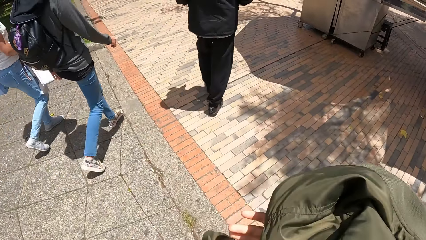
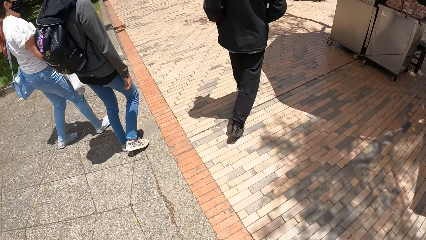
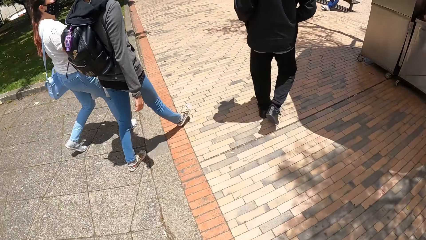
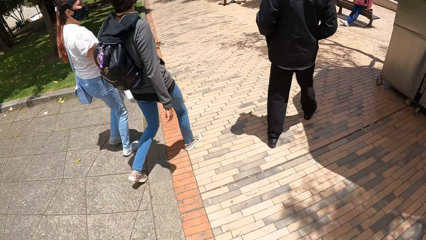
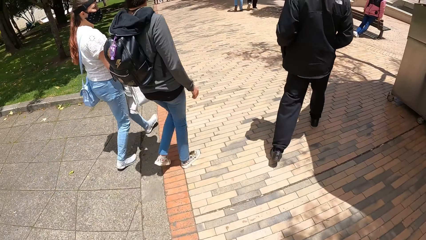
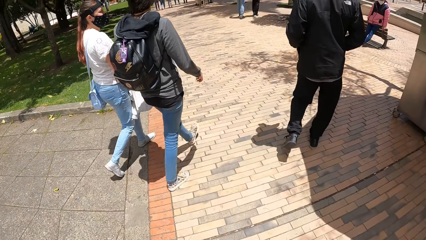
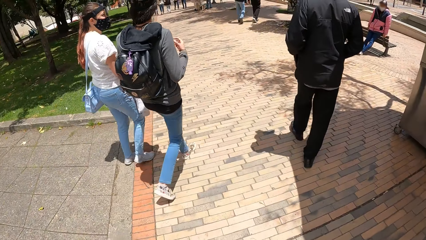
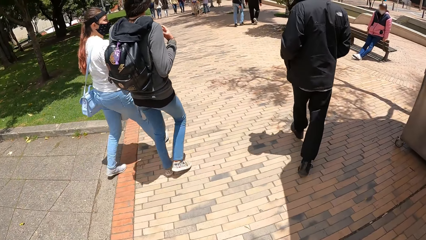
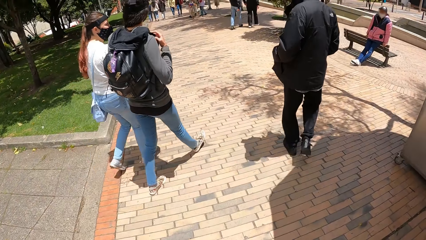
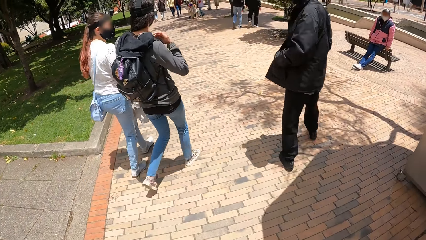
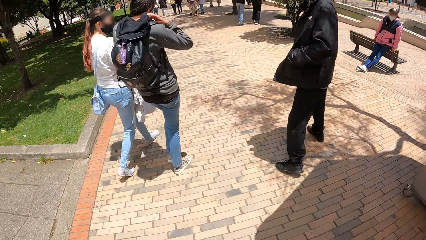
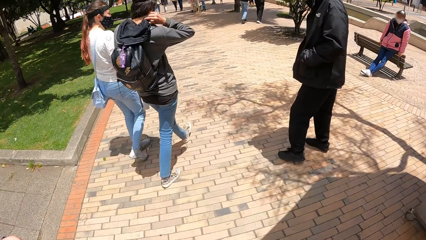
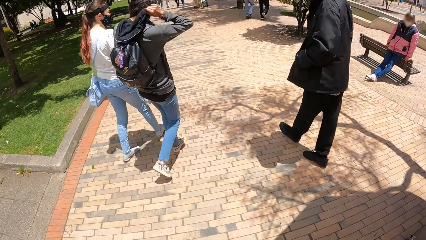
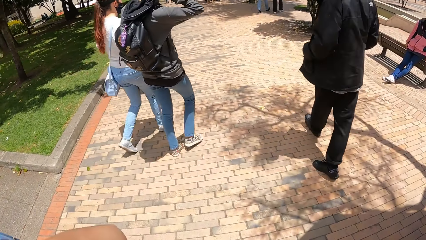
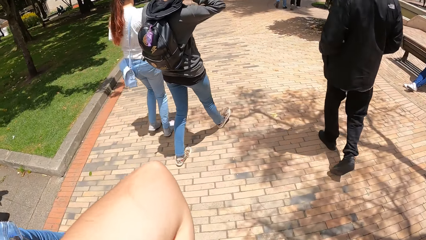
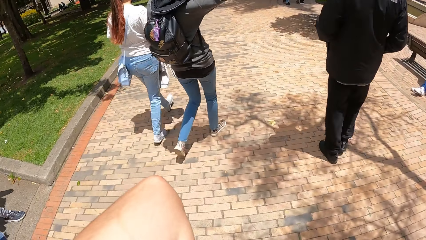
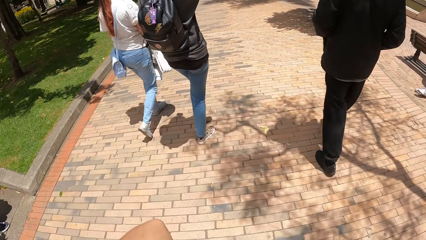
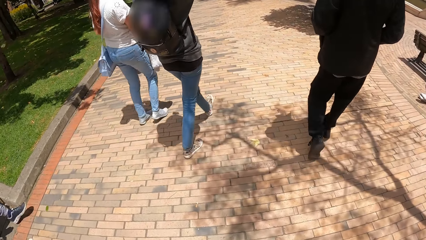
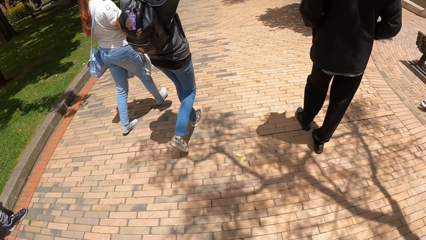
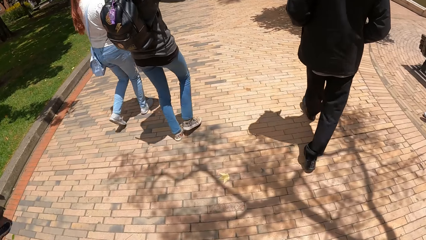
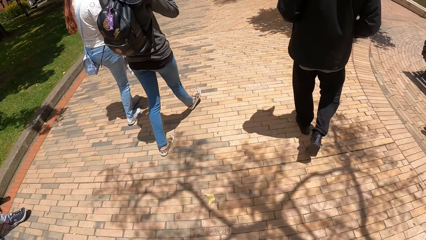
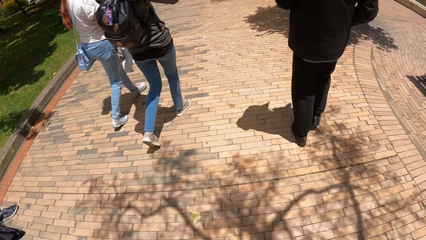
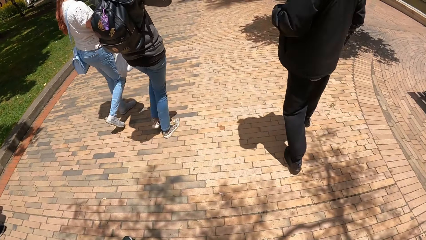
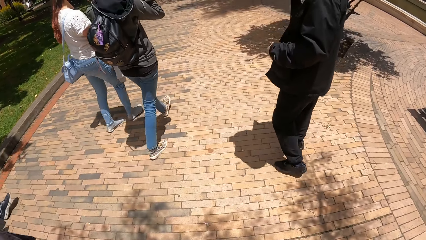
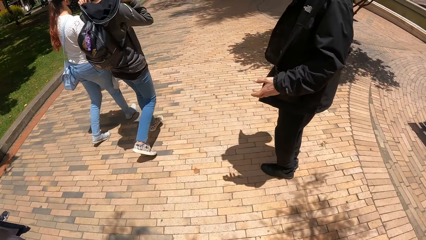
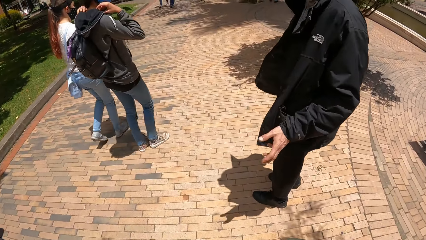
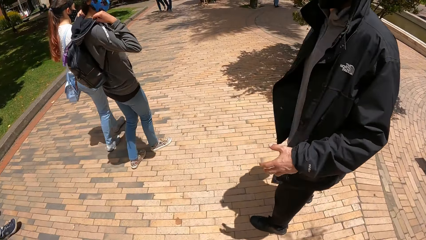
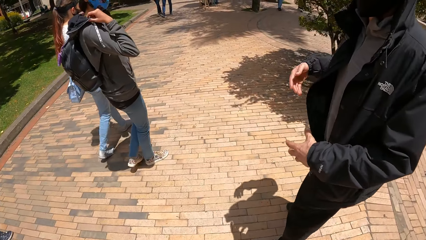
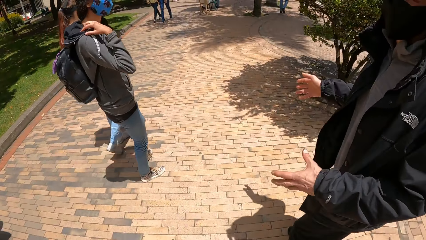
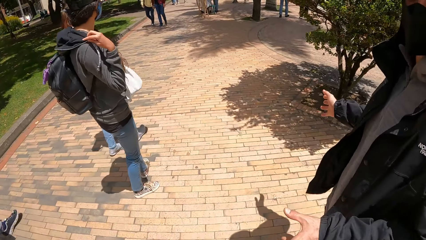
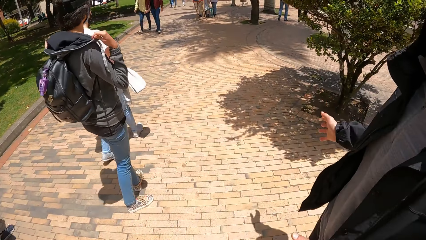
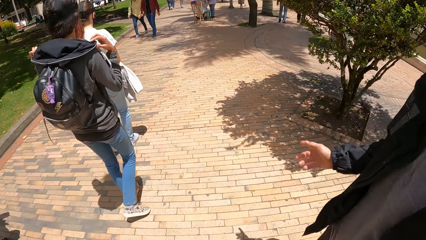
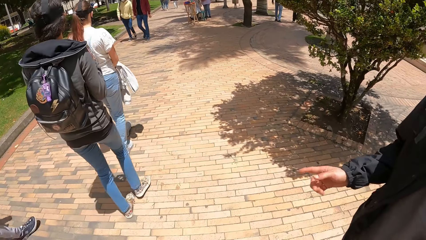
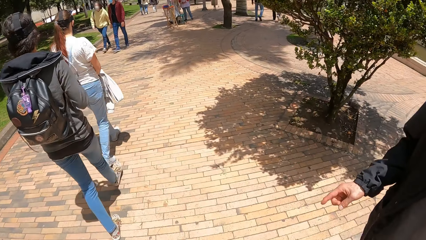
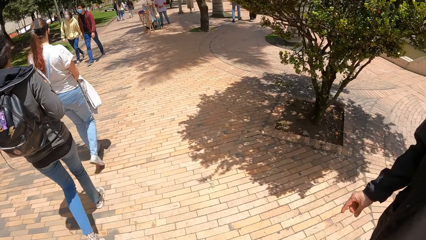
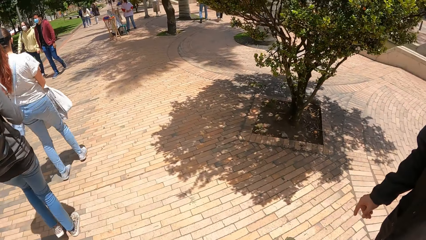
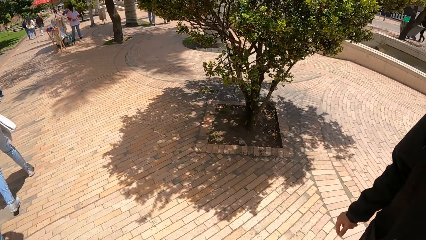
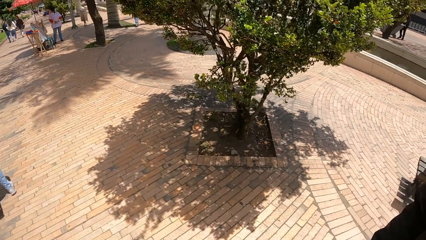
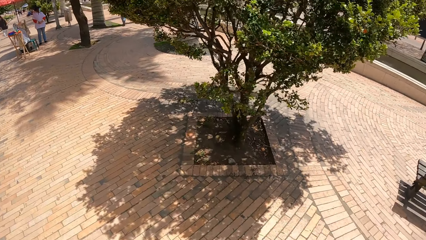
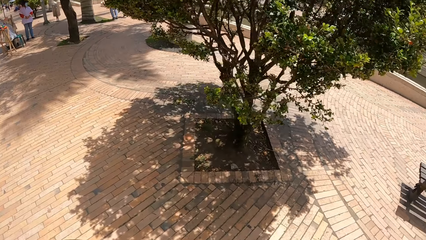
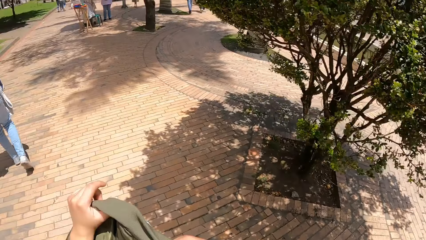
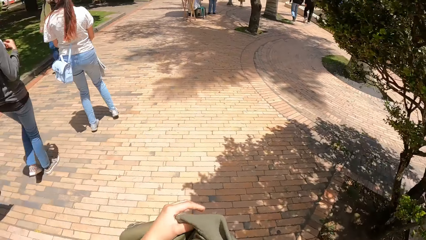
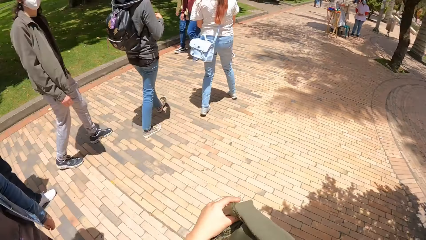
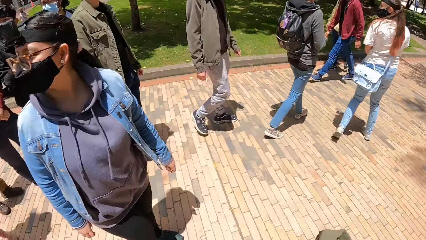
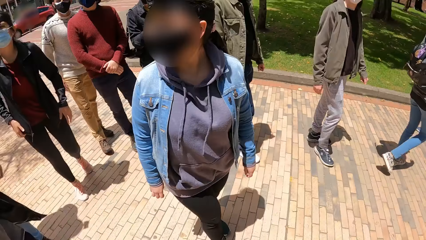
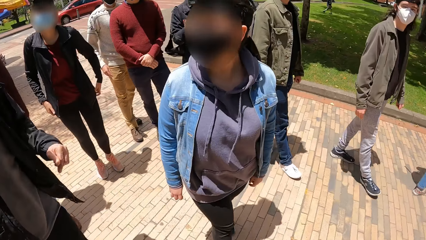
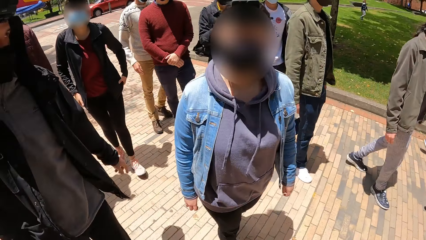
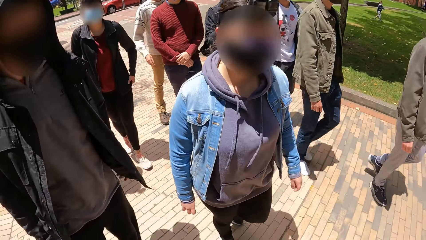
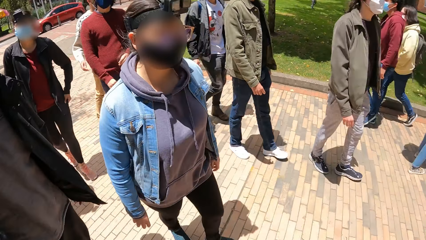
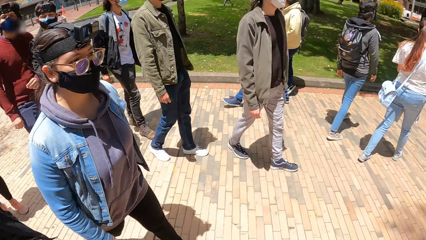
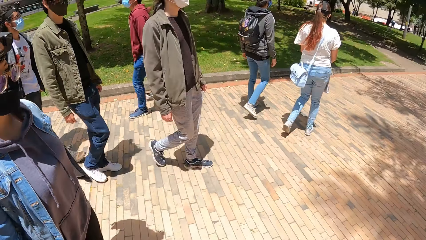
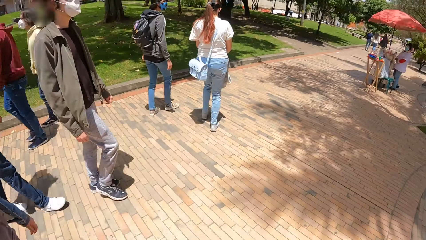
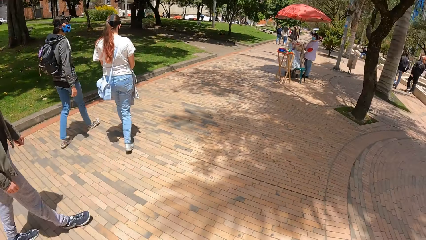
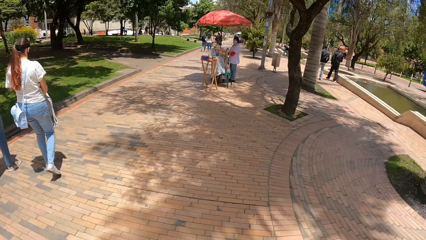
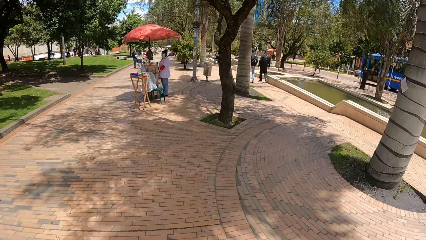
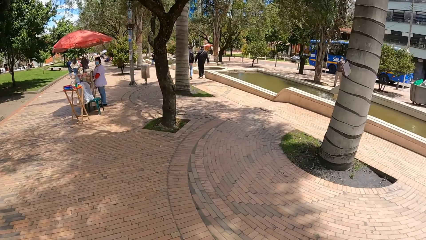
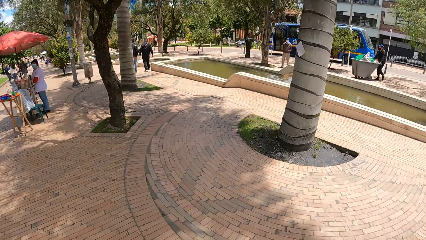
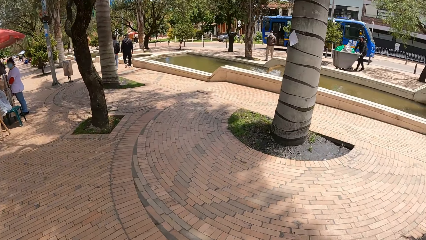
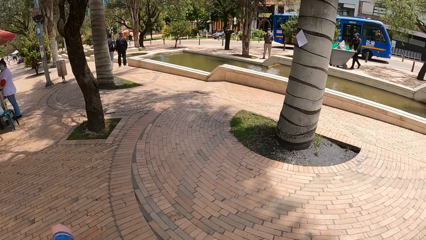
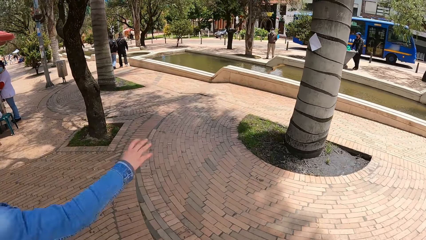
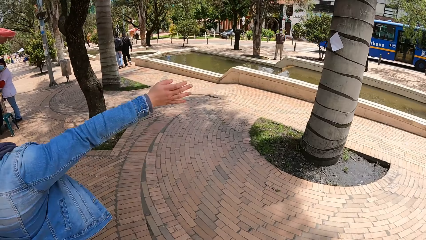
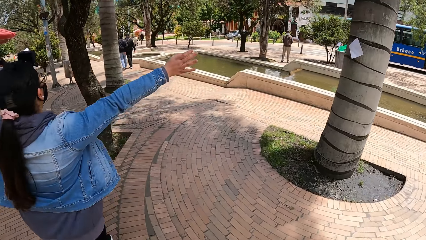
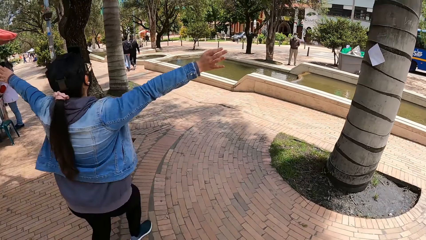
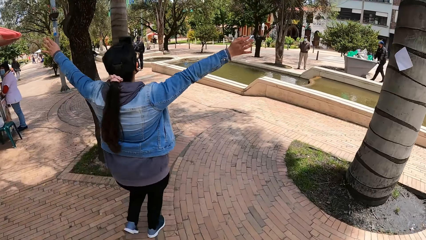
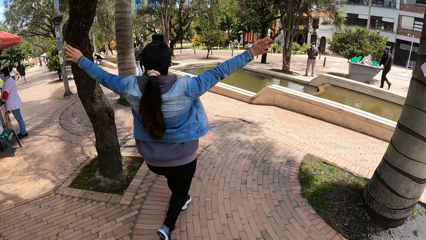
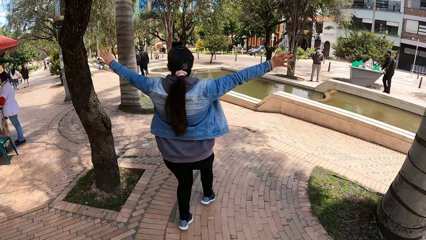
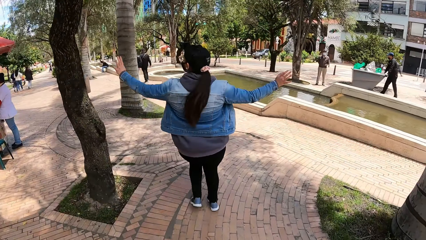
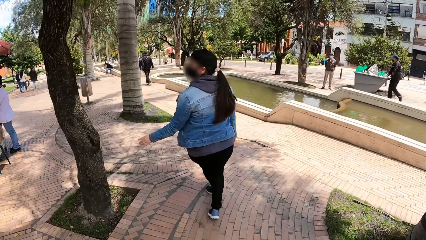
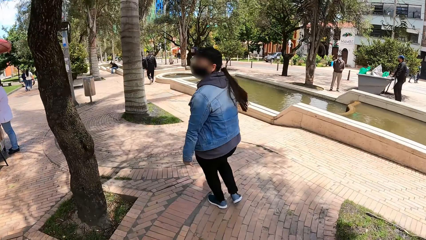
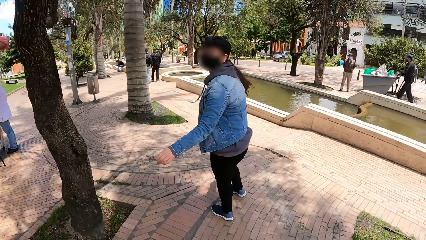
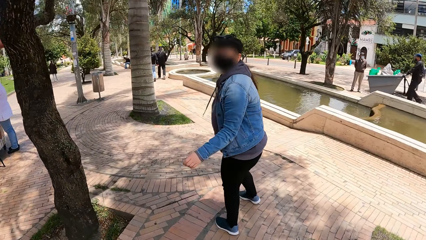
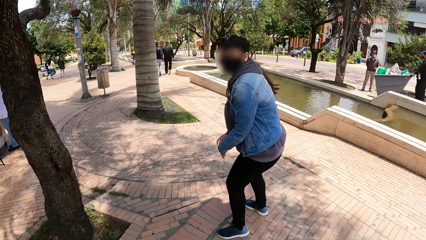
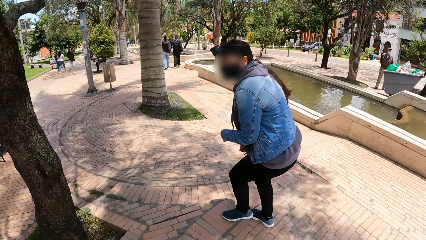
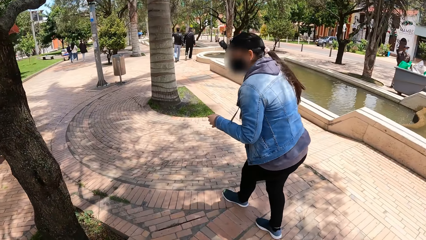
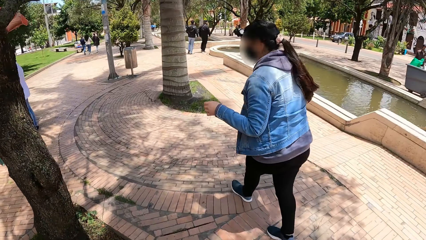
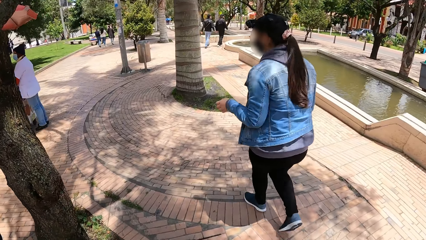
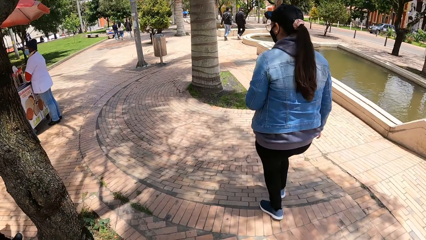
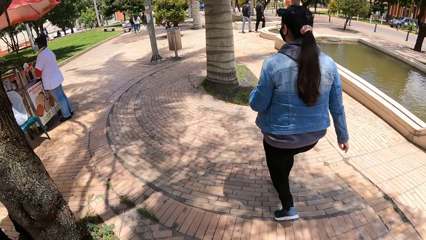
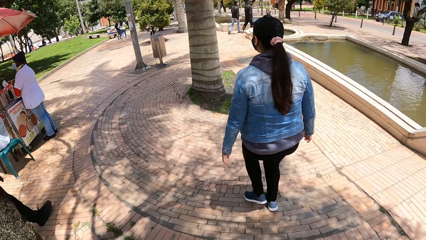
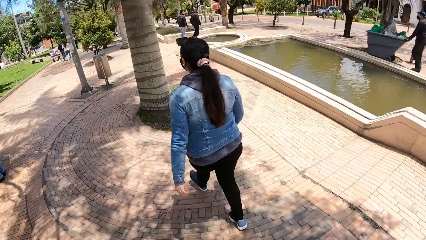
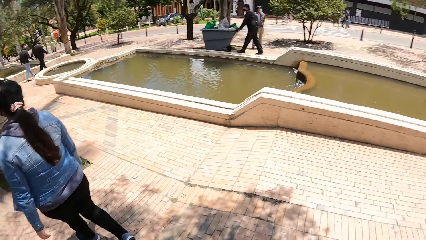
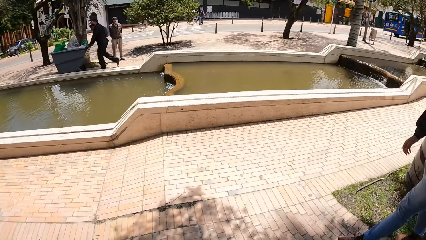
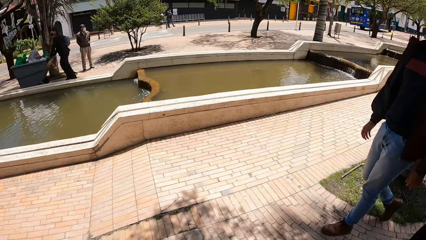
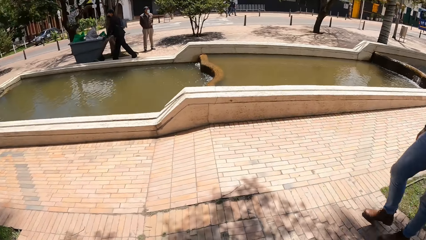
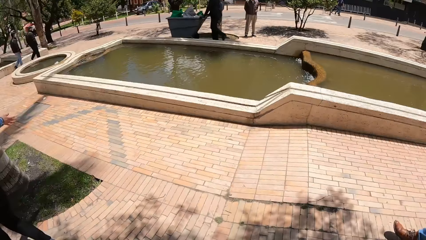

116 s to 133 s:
The camera wearer walks on the sidewalk with his colleagues. They interact with a man. They interact with the man and a woman. The woman runs towards a pond.
